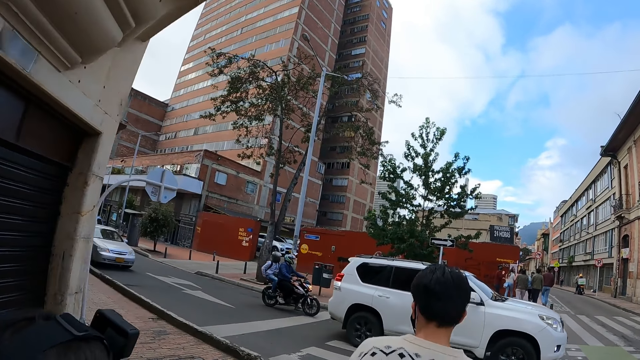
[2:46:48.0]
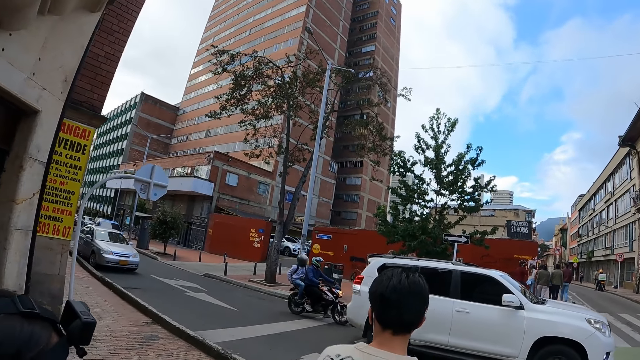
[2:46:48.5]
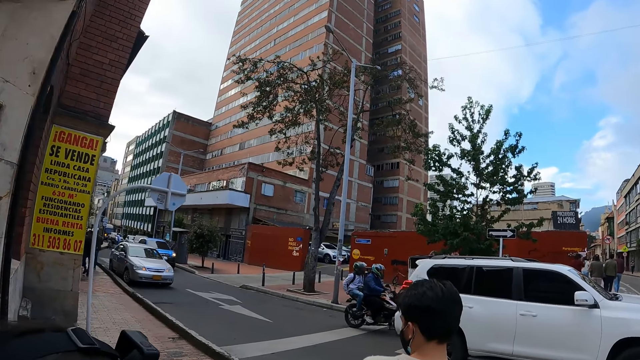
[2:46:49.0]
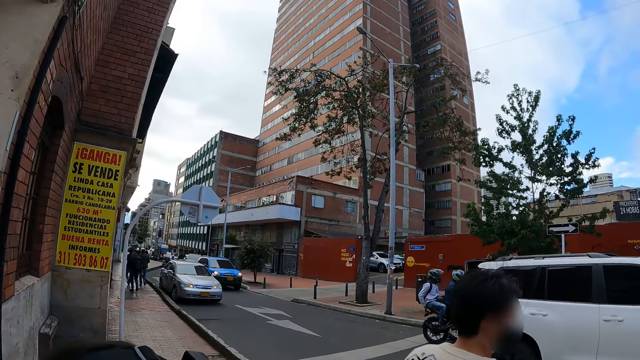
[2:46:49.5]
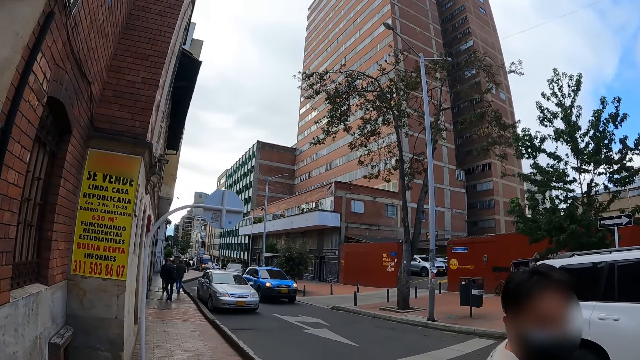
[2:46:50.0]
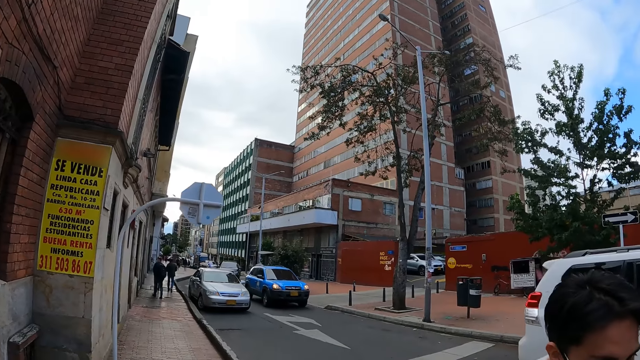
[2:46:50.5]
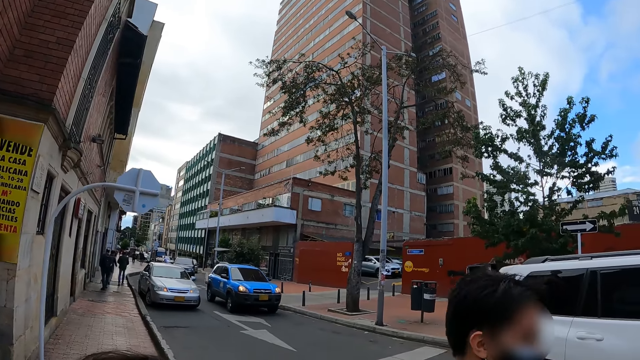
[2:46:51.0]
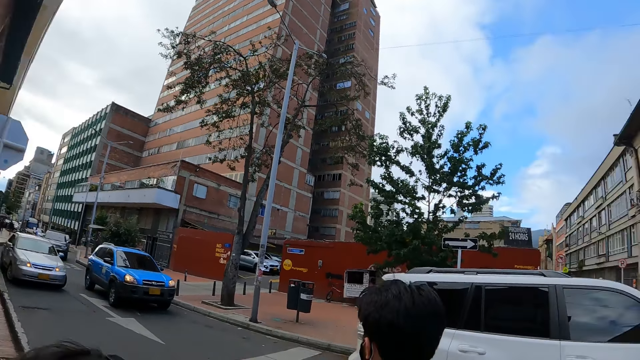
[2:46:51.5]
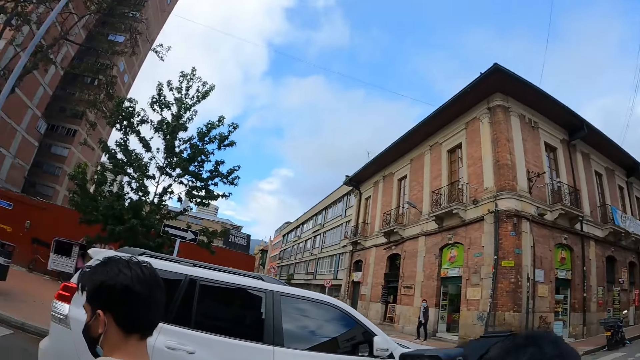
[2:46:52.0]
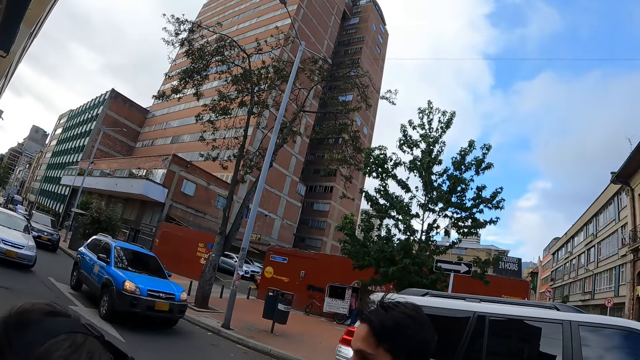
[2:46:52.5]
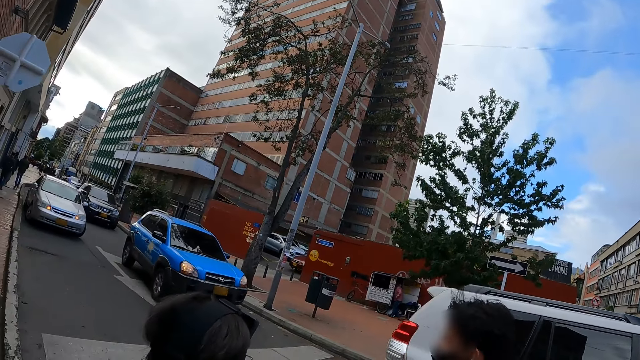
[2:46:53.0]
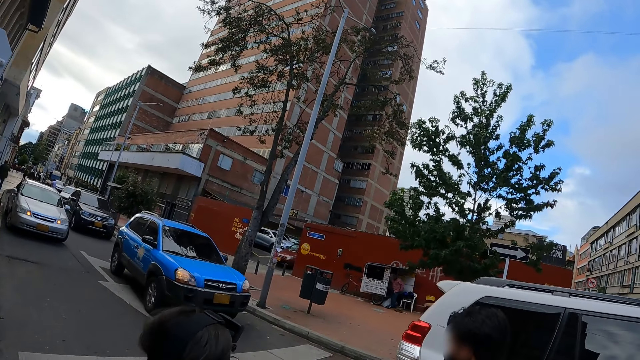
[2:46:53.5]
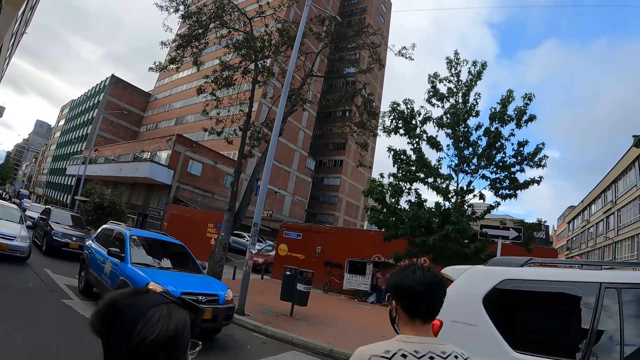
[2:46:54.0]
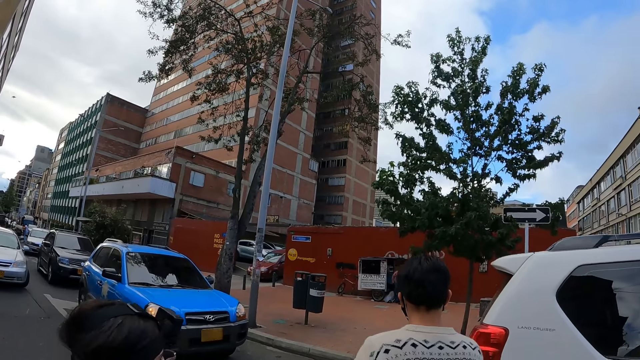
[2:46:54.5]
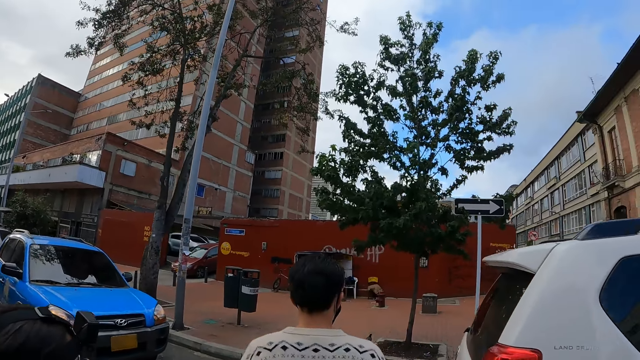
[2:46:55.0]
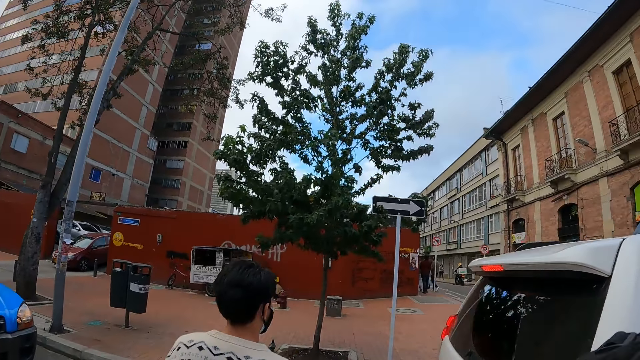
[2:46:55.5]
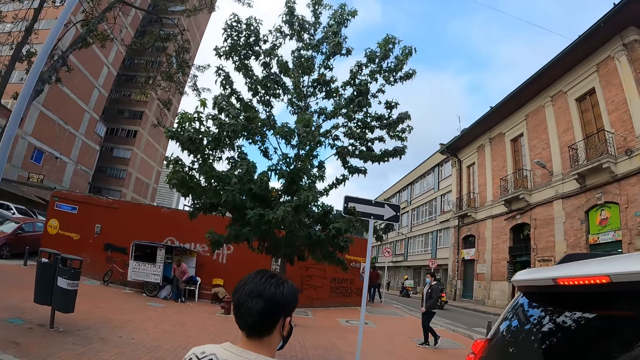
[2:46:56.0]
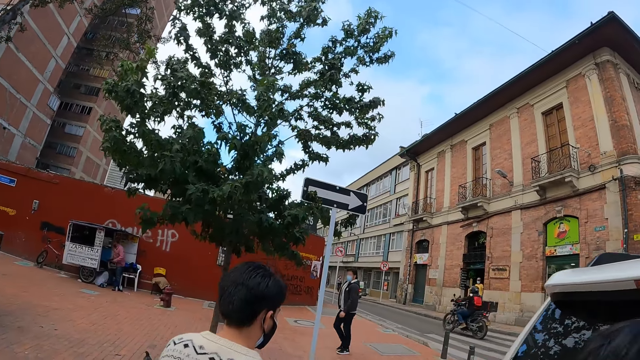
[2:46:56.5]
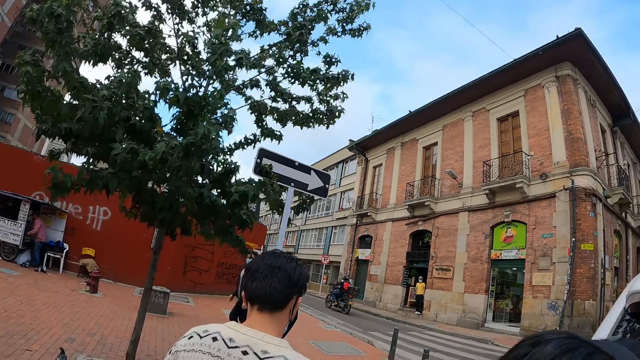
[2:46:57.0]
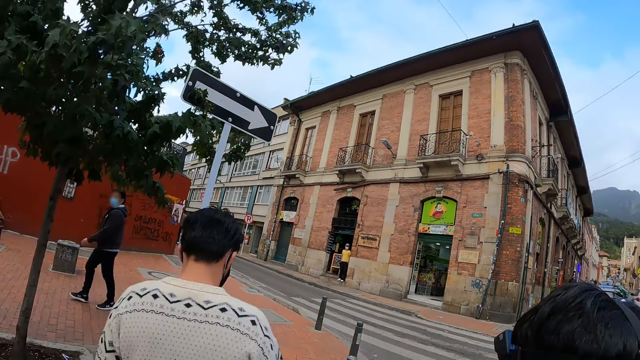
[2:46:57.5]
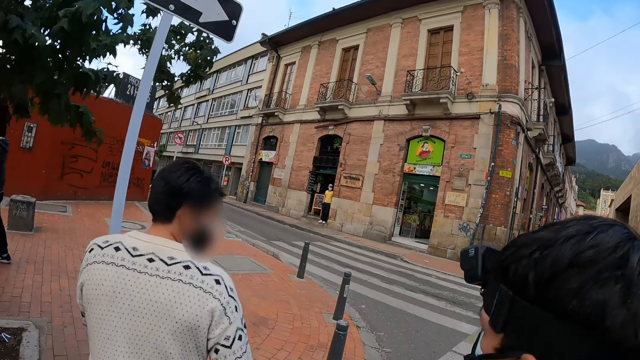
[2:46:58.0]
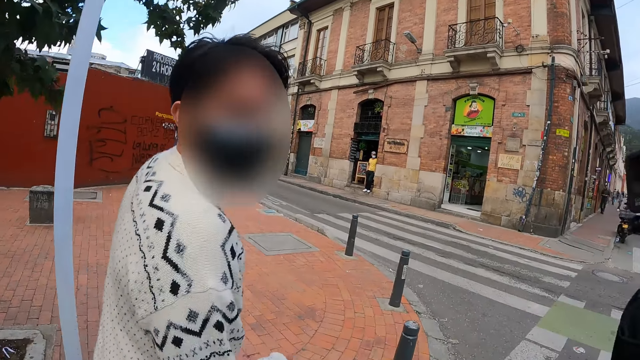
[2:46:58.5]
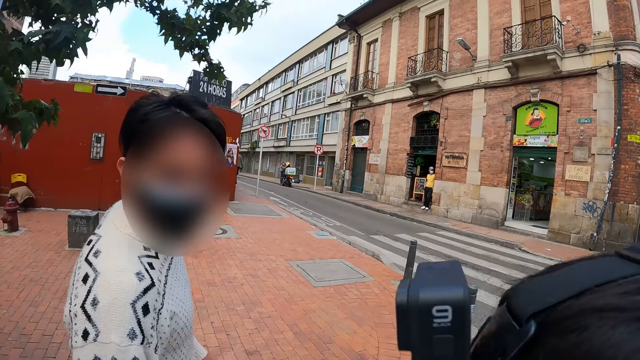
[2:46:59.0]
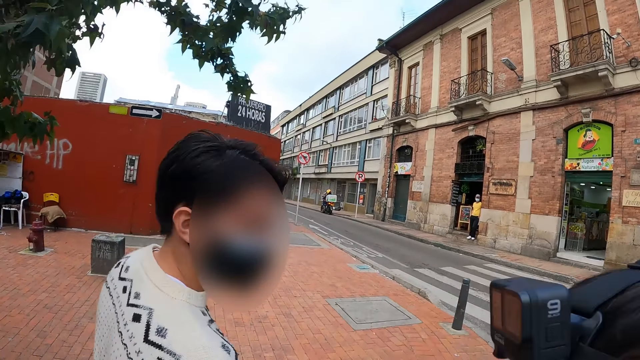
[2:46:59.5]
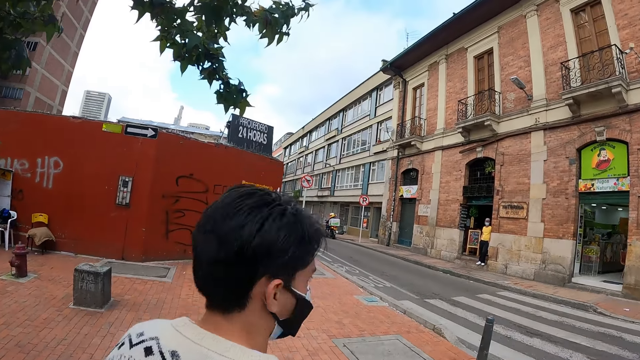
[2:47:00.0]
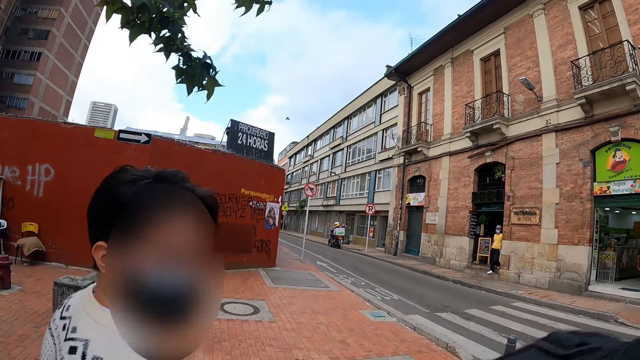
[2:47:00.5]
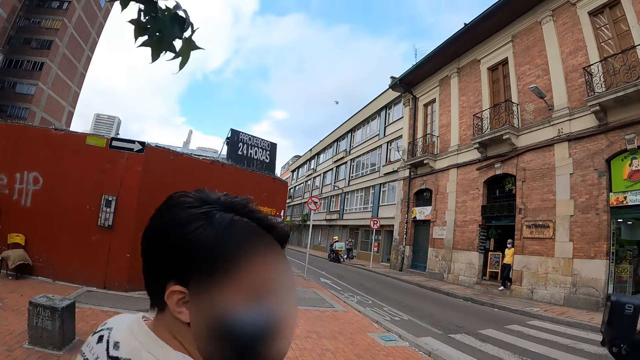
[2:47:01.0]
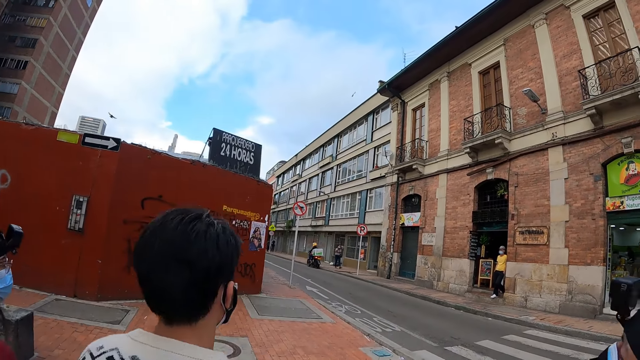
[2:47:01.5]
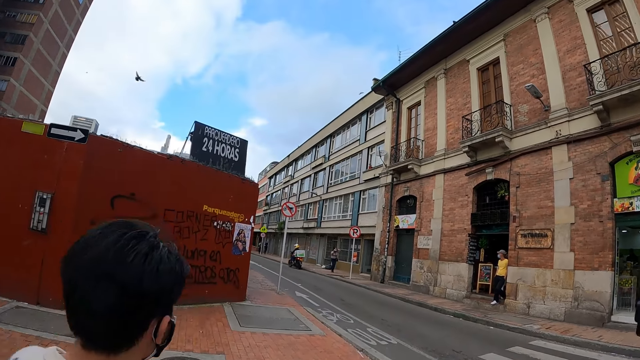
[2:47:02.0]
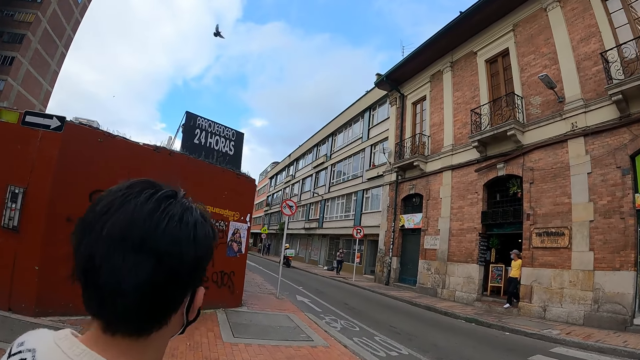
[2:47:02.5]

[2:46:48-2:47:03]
The camera wearer walks on the road. A man looks at the camera wearer. The camera wearer interacts with the man.

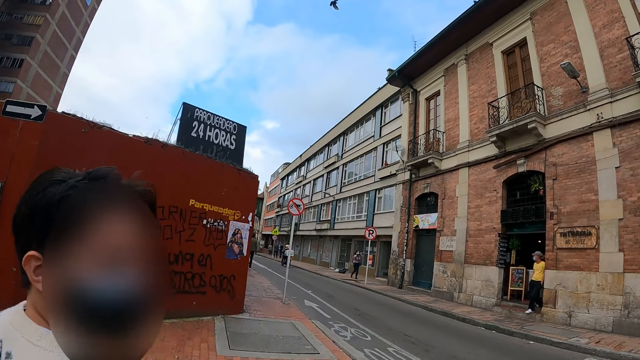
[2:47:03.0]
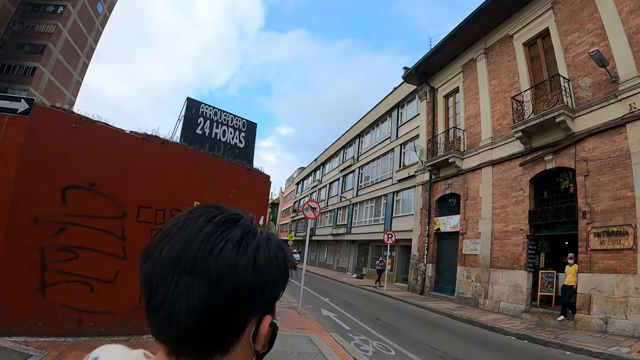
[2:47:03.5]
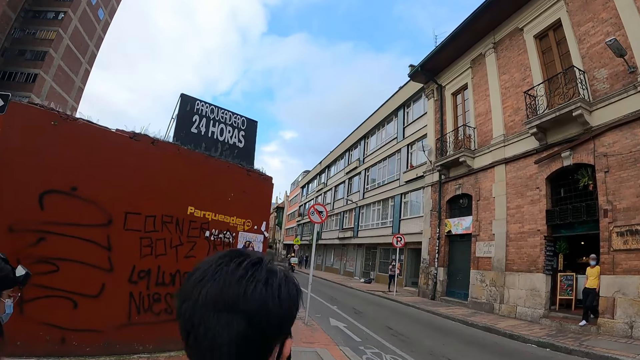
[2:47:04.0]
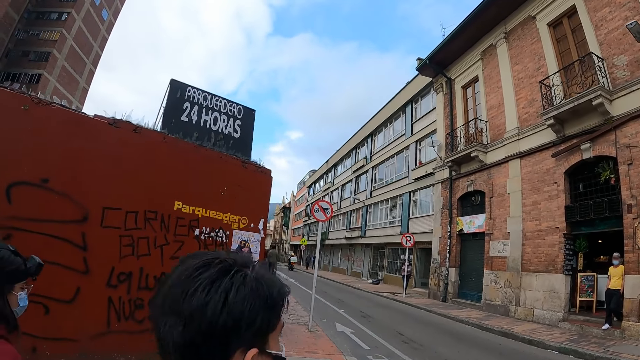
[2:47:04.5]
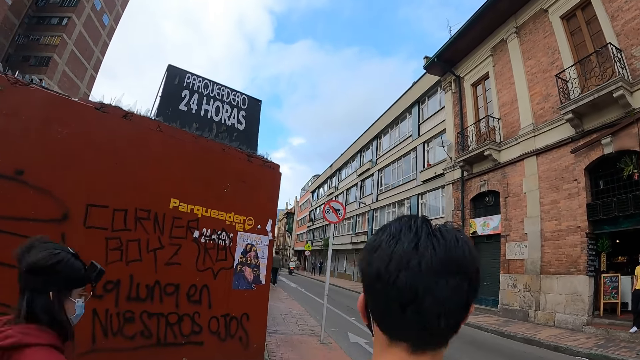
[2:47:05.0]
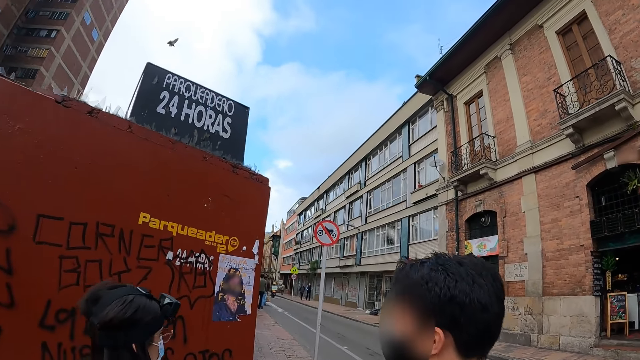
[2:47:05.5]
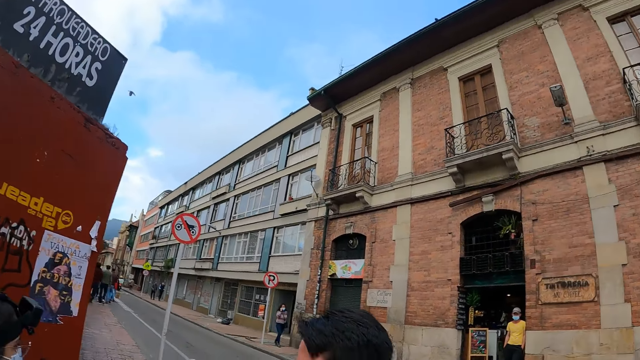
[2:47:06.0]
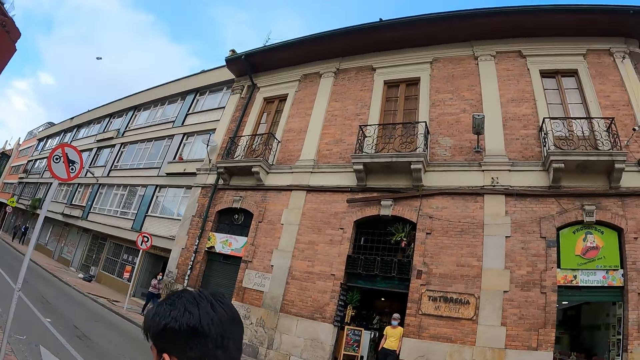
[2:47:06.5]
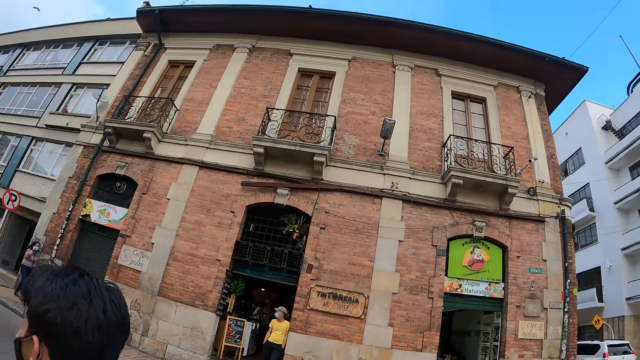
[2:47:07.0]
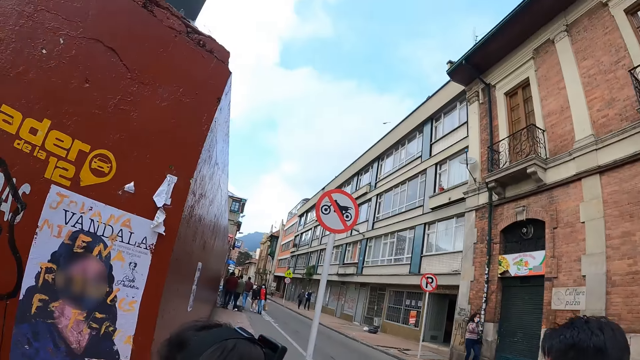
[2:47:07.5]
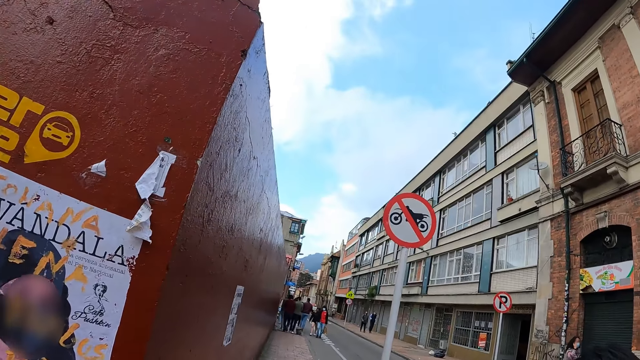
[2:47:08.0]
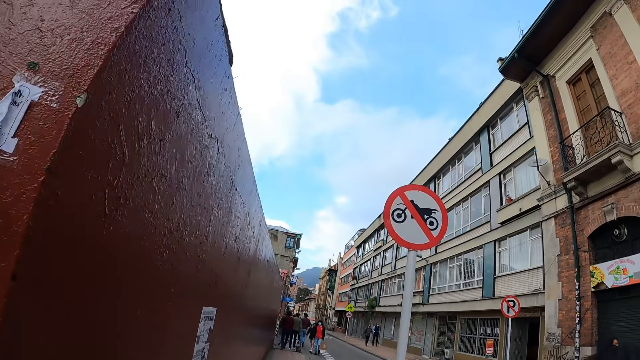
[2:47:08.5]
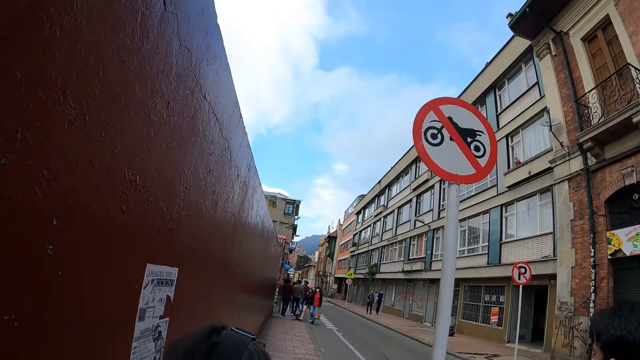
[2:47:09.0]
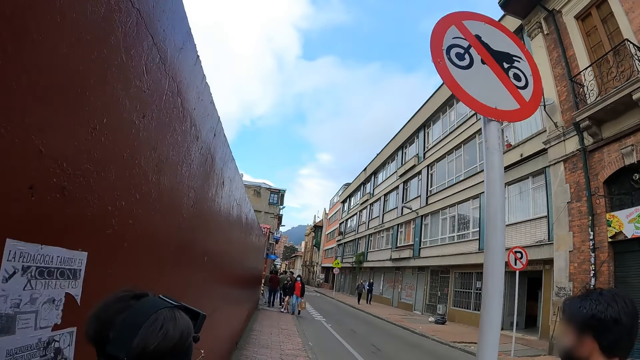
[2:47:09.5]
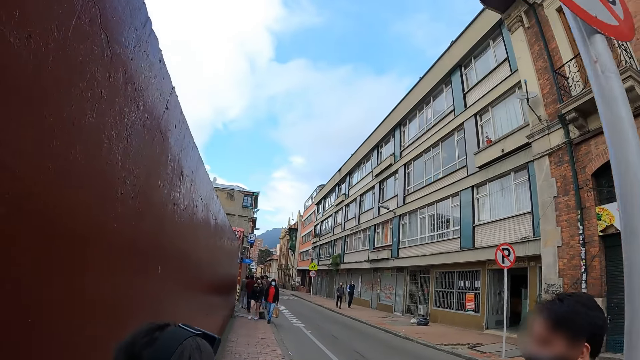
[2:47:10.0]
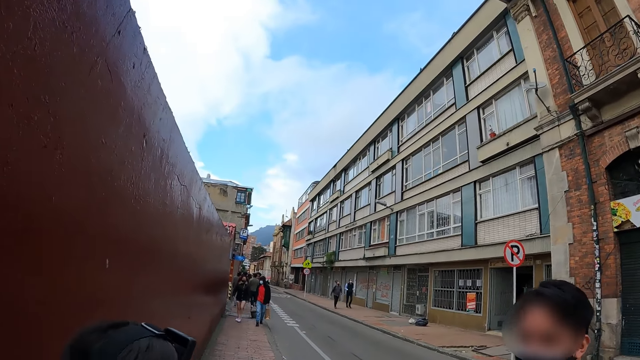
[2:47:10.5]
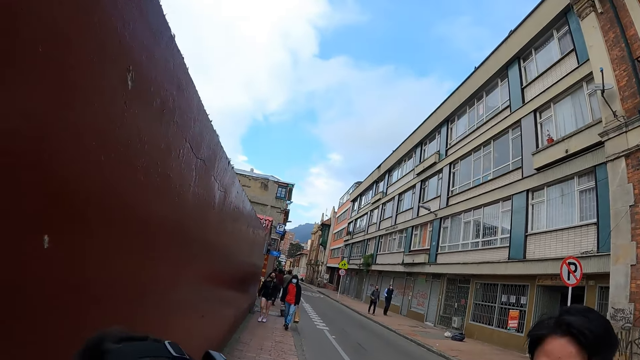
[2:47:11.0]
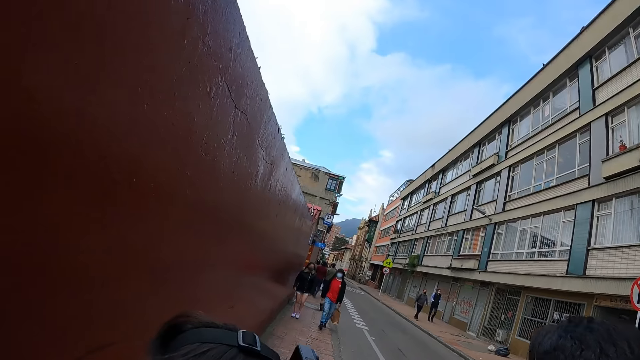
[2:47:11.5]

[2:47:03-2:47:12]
The camera wearer walks. They look at the traffic sign.
